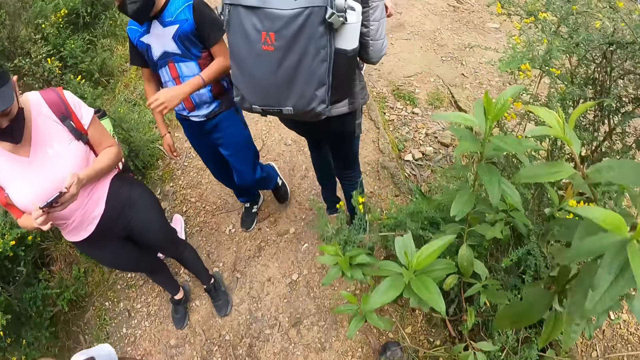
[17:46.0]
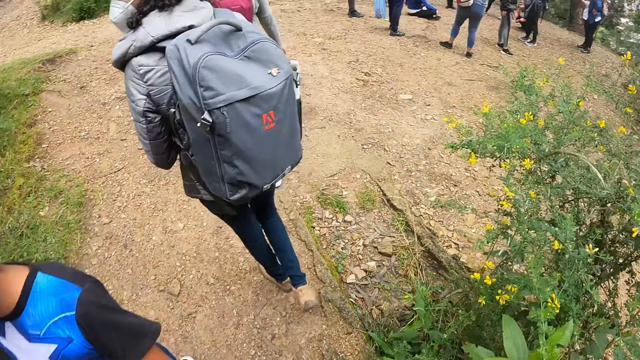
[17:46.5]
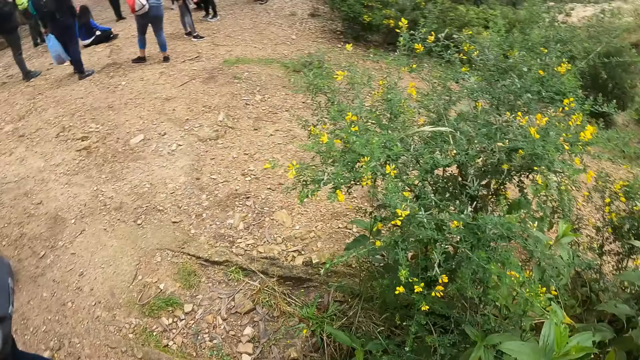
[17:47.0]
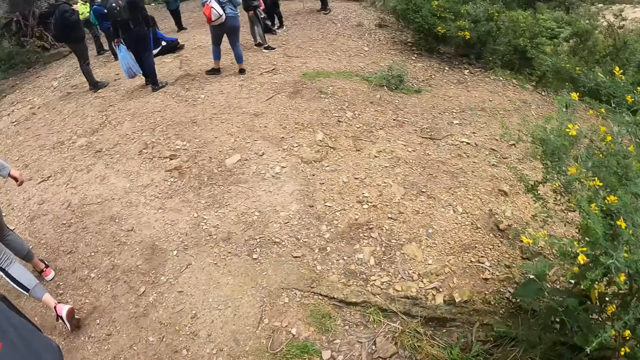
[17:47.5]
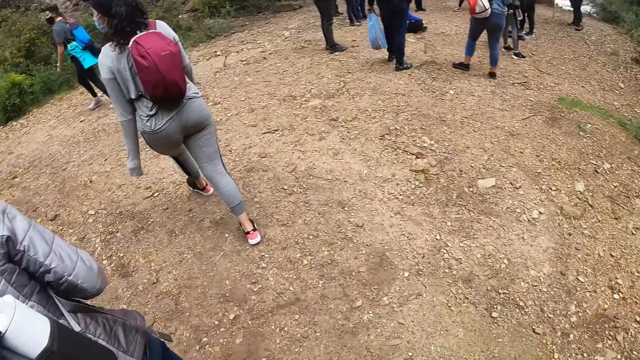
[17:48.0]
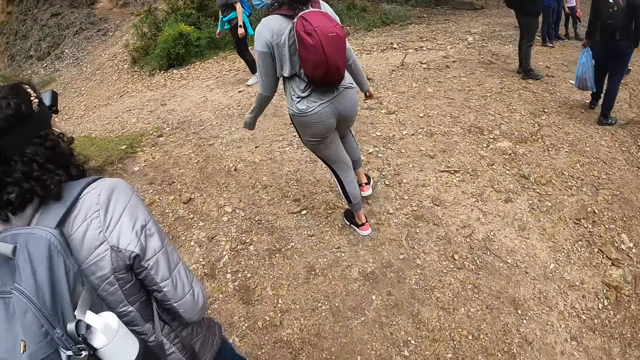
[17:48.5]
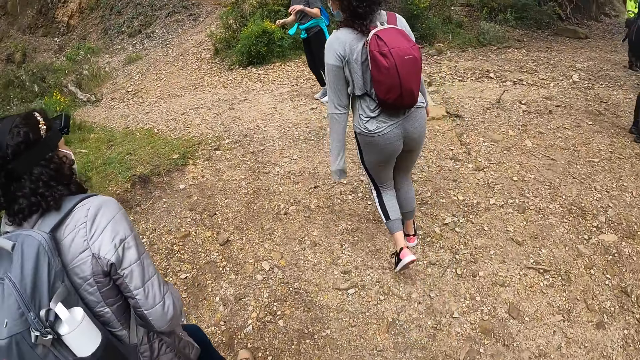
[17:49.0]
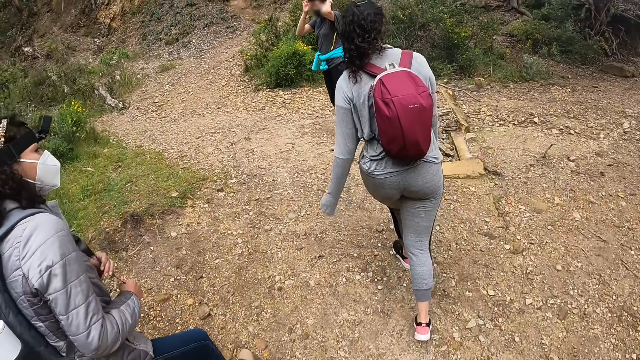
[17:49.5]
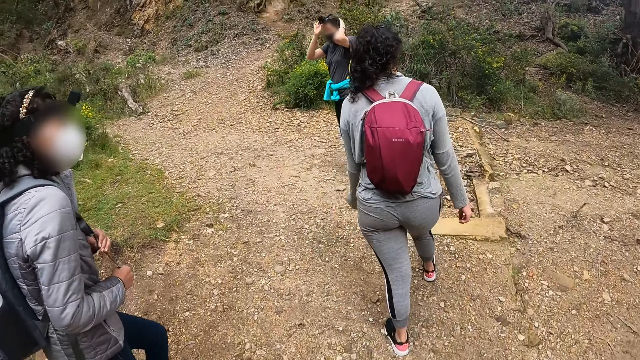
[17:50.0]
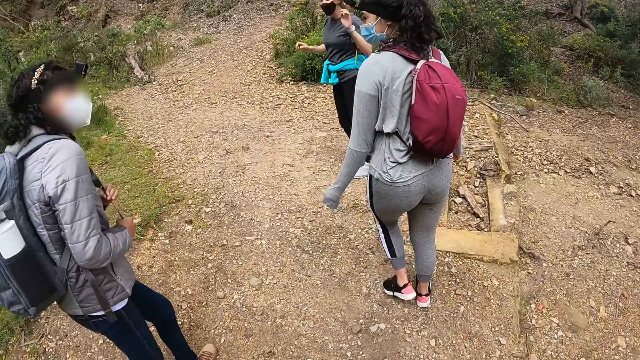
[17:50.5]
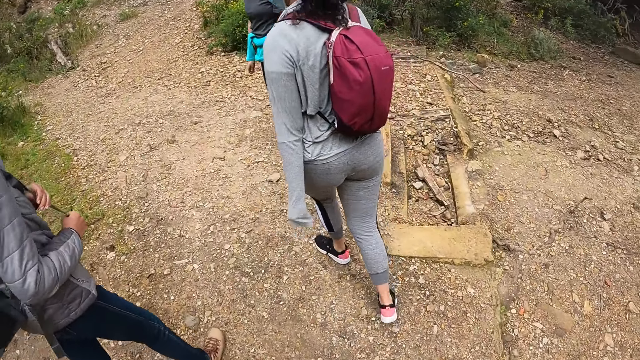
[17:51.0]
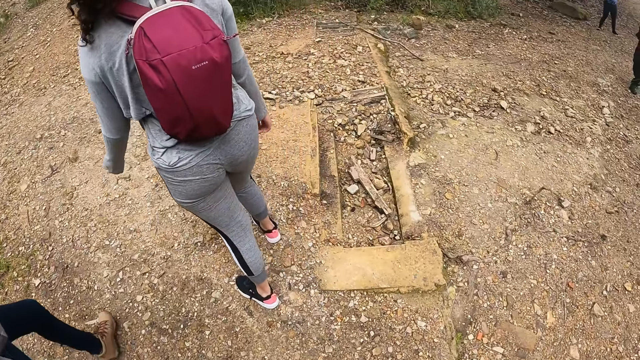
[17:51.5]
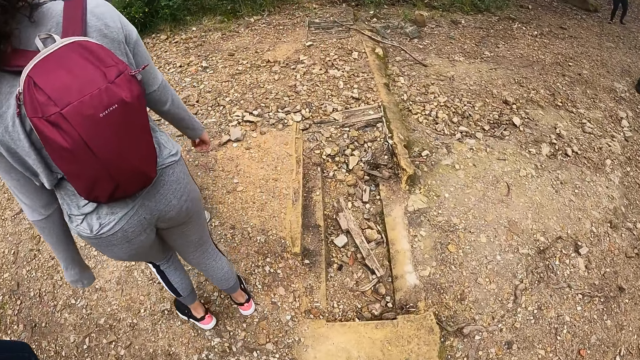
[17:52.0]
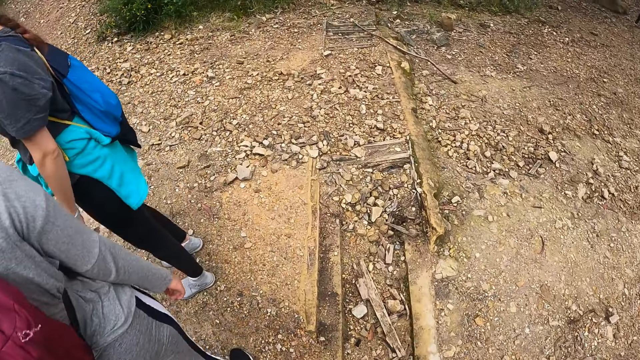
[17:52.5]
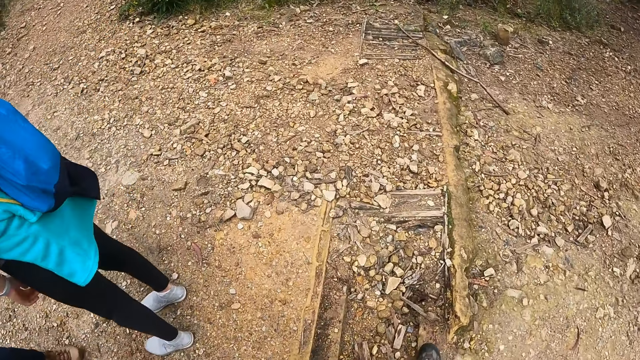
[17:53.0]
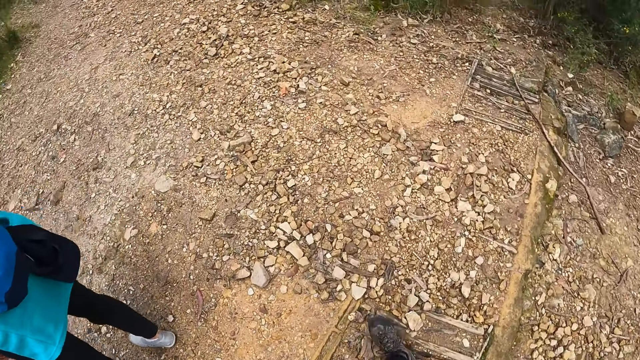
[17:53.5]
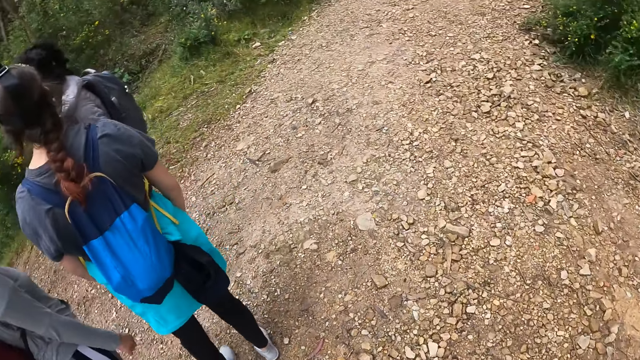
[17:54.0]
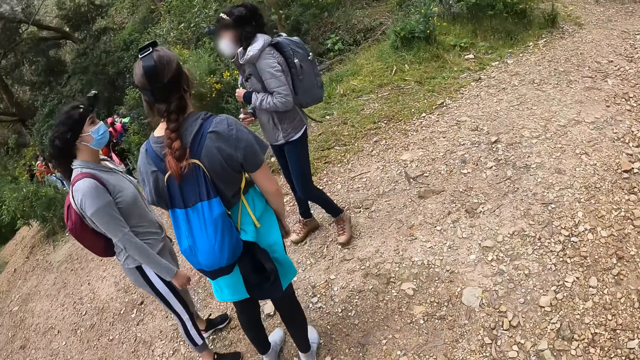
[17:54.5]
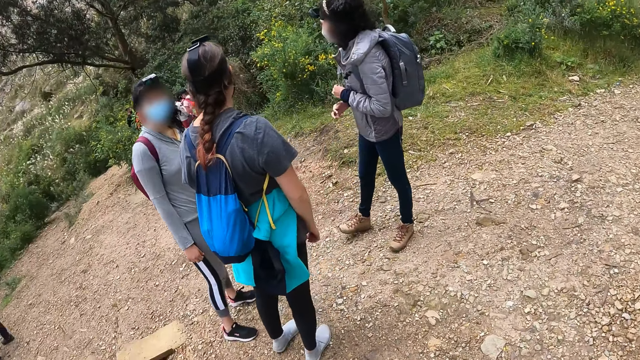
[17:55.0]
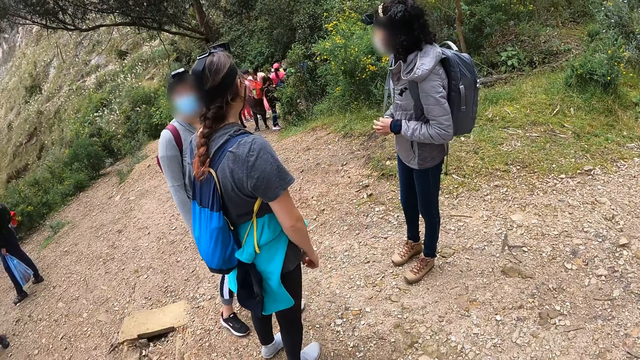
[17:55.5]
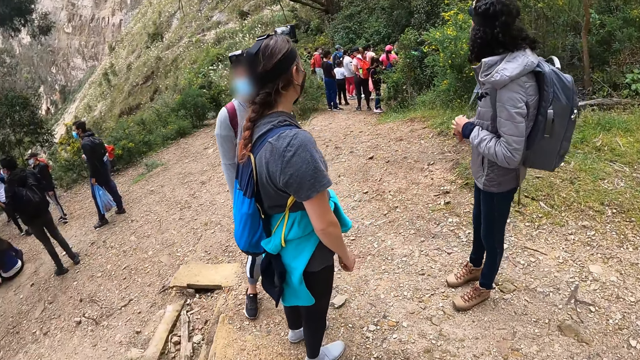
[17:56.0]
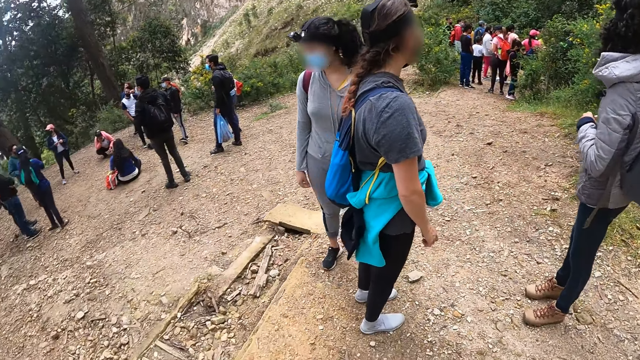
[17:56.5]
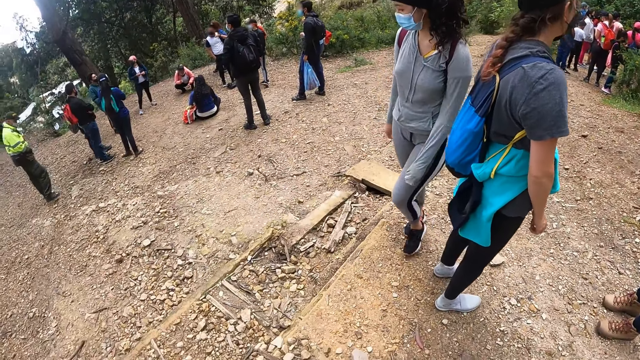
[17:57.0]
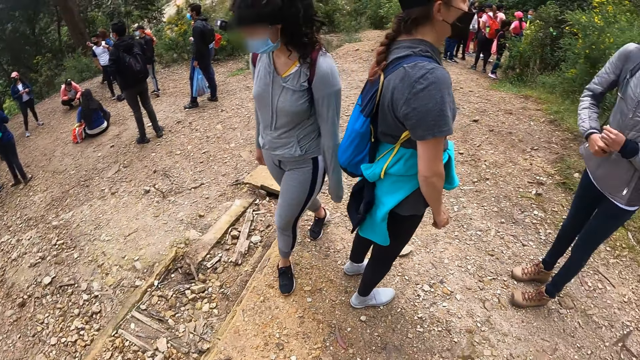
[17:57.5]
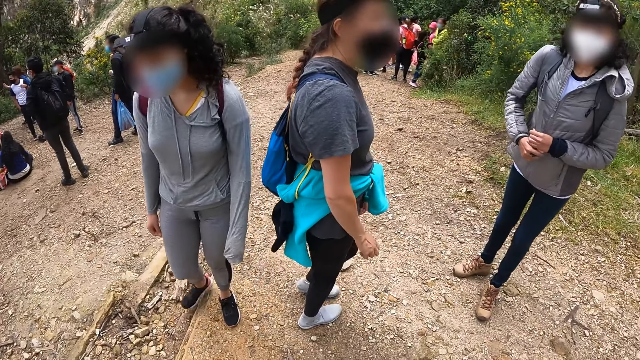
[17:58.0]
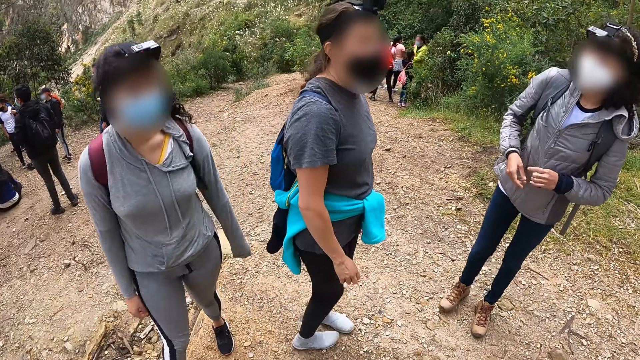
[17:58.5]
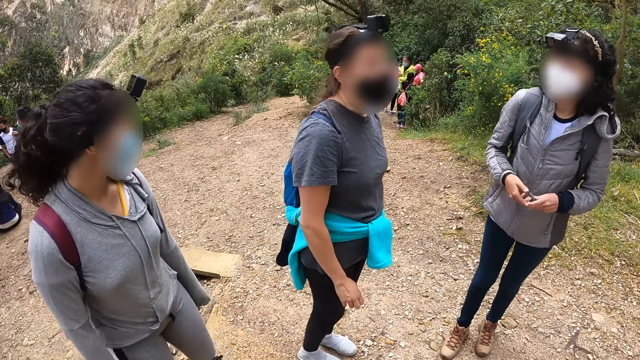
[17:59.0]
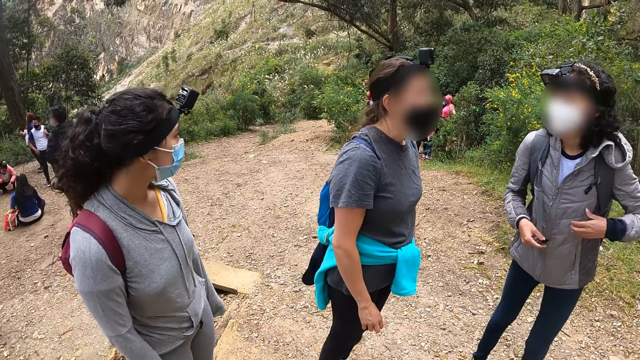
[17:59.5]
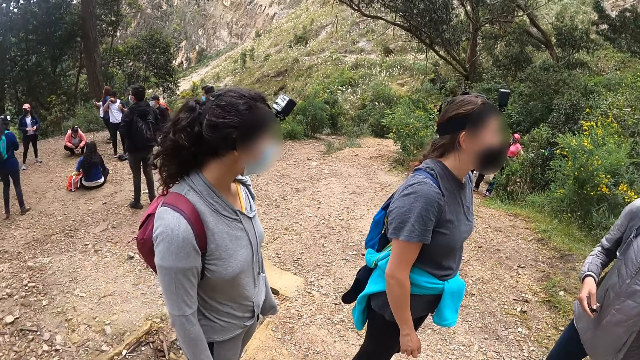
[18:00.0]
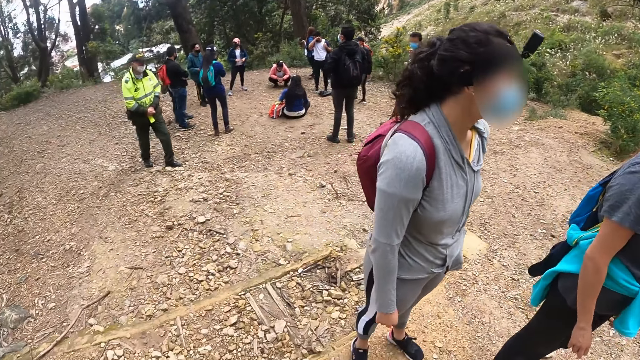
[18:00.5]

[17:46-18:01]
A woman adjusts her camera with both hands. The camera wearer walks past another woman and the first woman. They turn towards a third woman, the first woman and the second woman. The third woman plays with the strap of her backpack with both hands. The camera wearer turns towards a group of people.

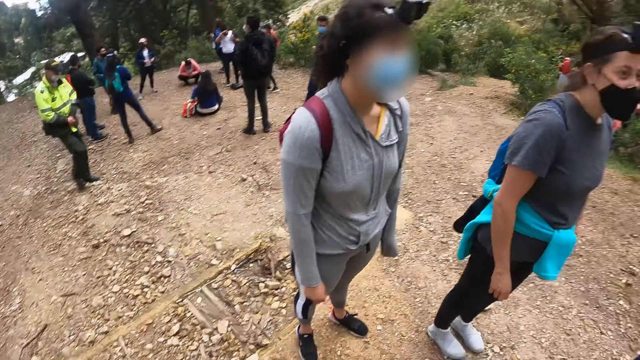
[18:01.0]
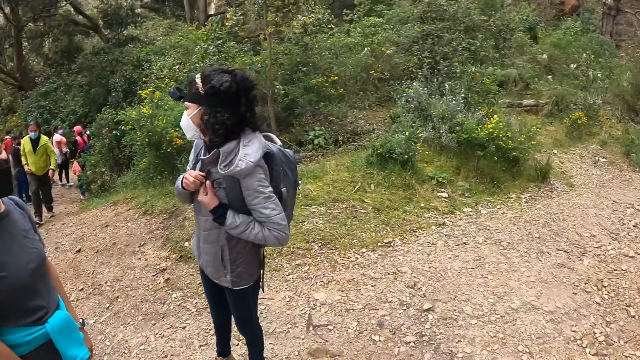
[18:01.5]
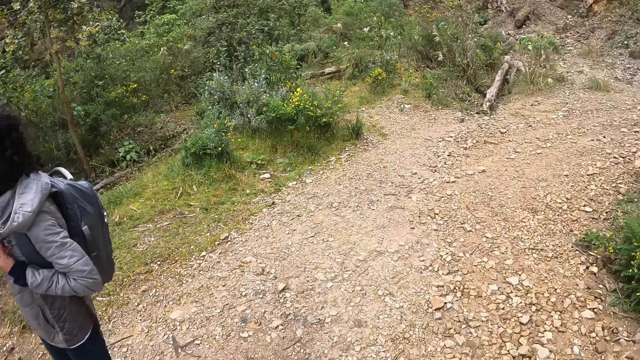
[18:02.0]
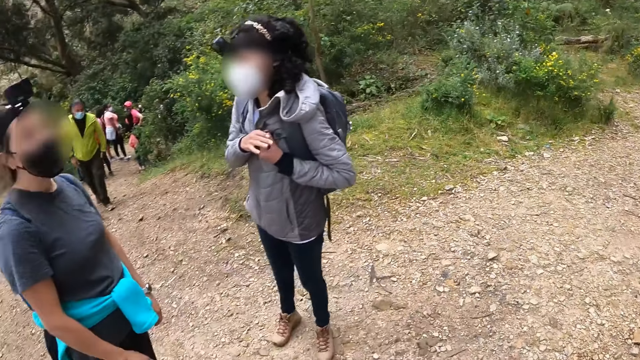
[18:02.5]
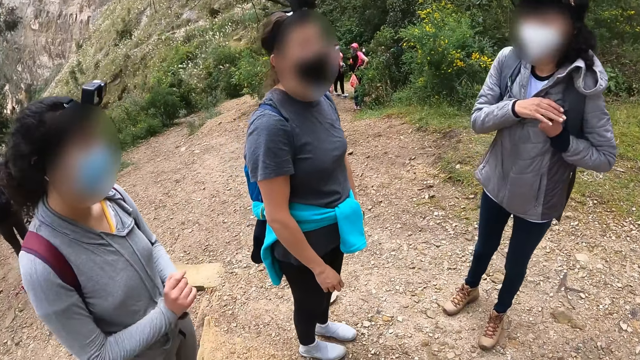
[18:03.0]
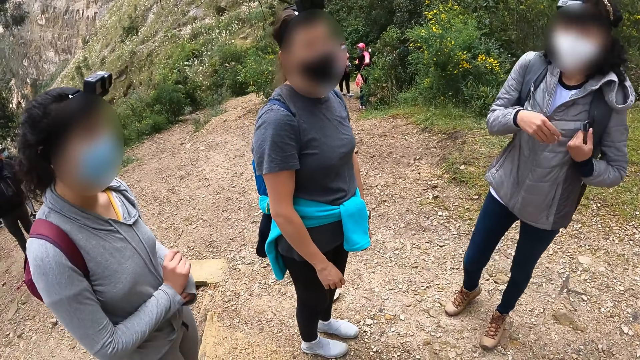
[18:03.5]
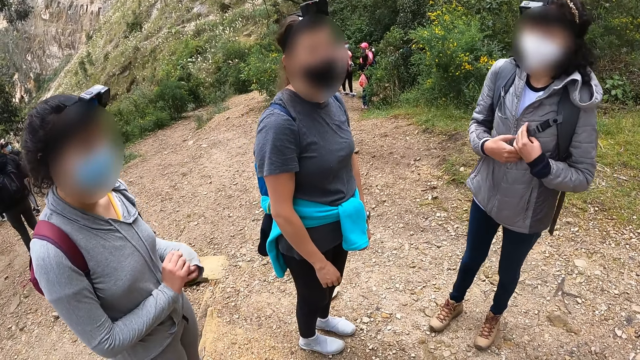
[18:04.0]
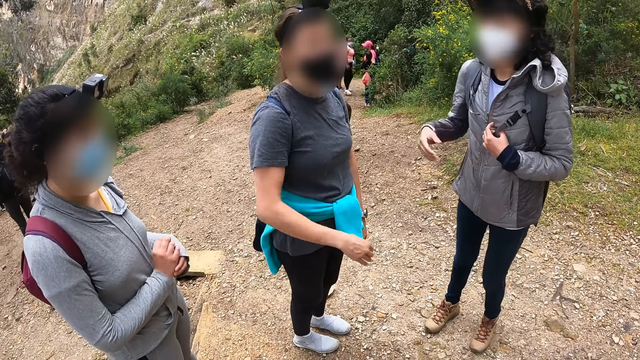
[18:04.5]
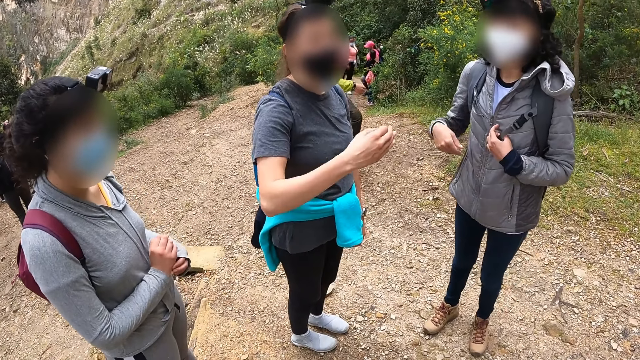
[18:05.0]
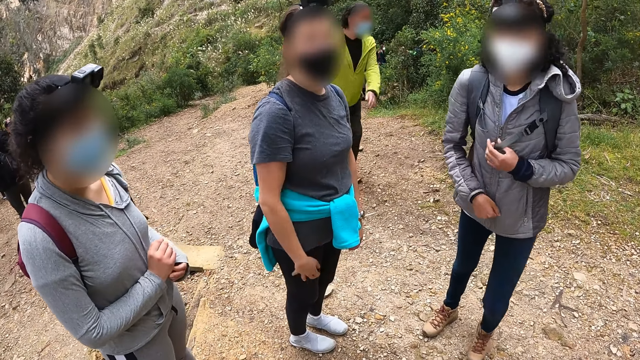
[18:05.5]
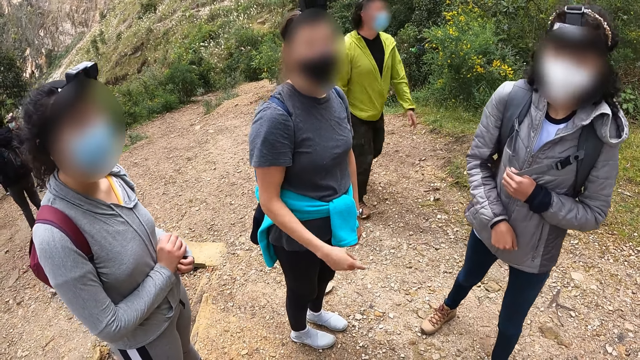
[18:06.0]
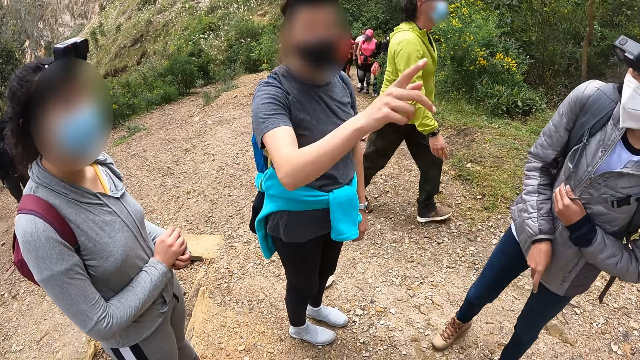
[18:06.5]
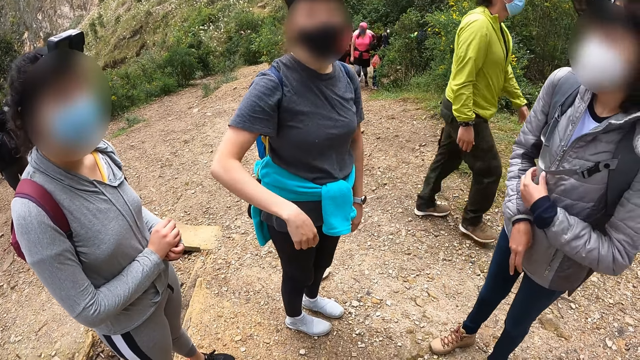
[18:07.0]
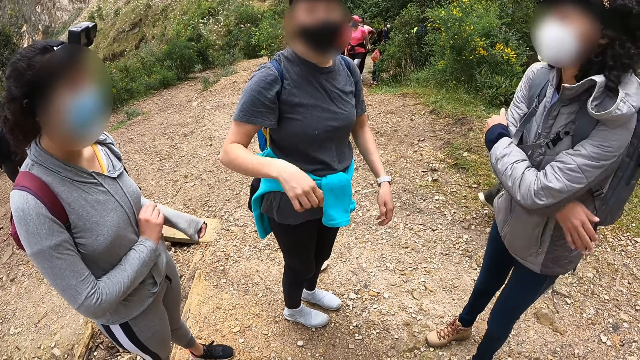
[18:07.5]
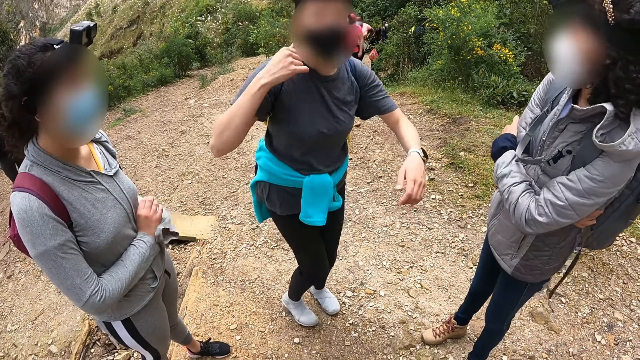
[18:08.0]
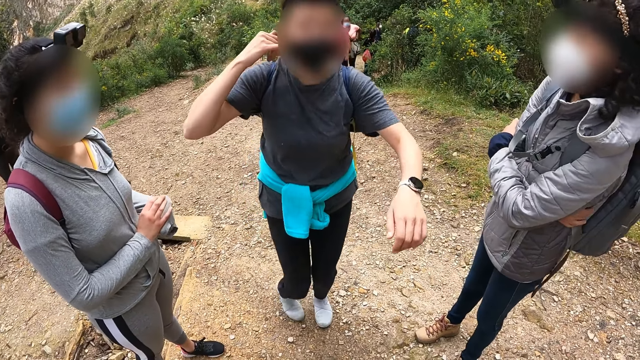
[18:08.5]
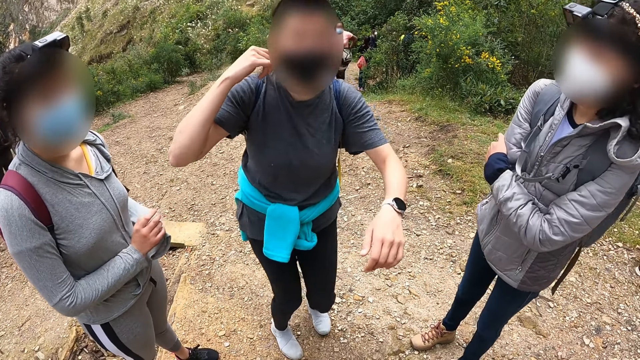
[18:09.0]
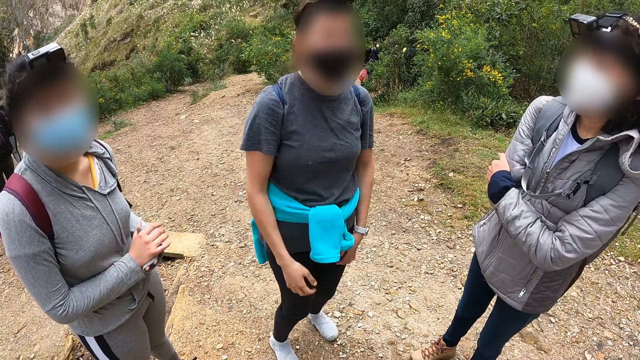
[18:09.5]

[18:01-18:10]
A woman converses with the camera wearer. Another woman scratches her right hand with her left hand. The first woman demonstrates with her right hand. A third woman demonstrates with her right hand. The first woman makes a hand gesture.
